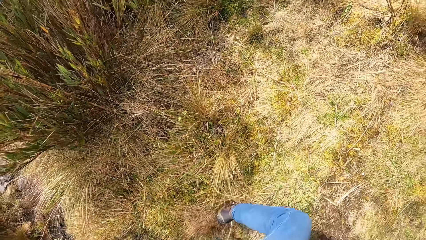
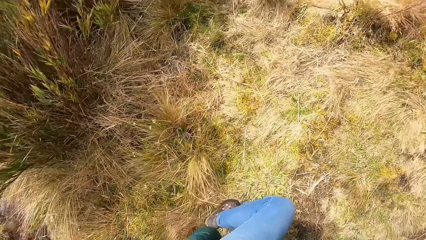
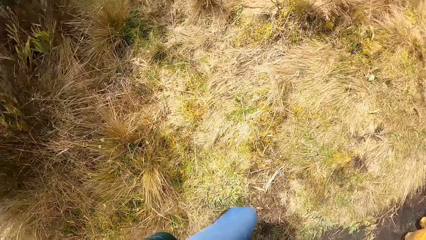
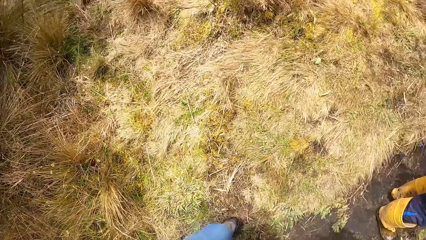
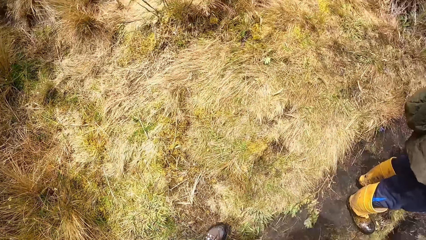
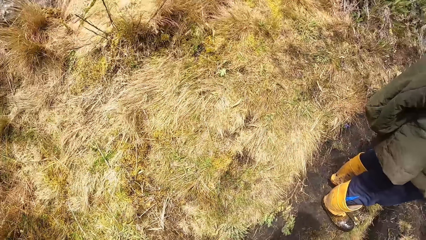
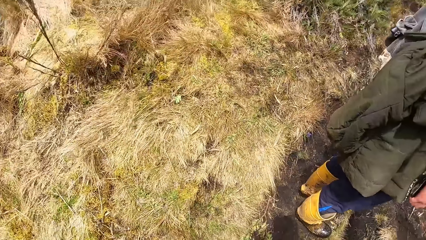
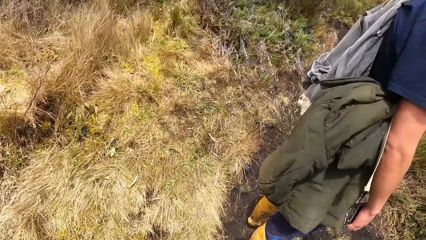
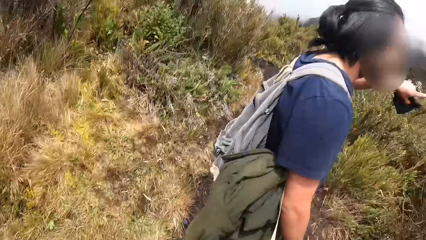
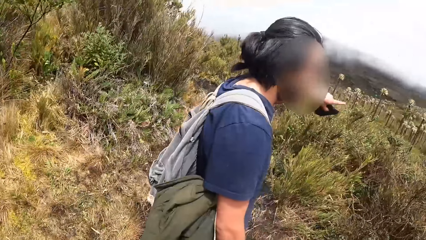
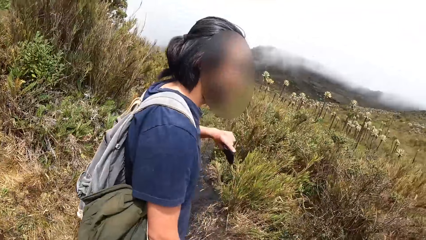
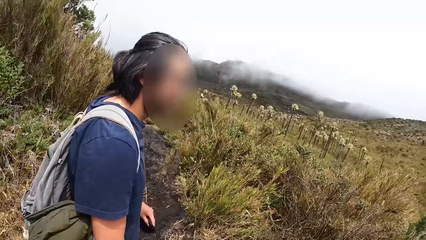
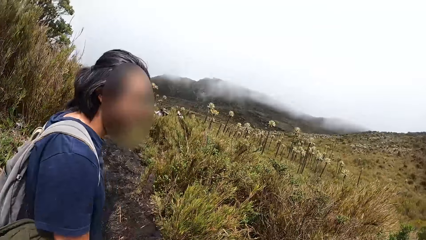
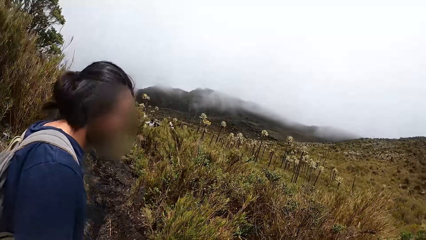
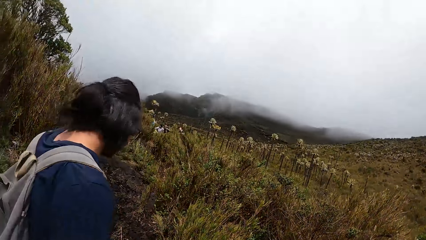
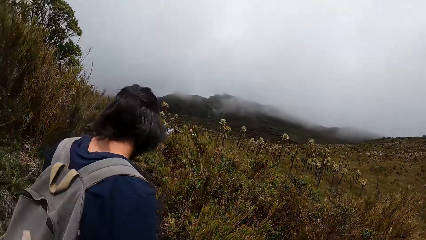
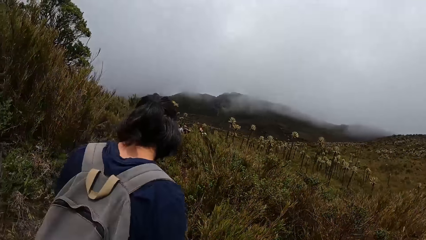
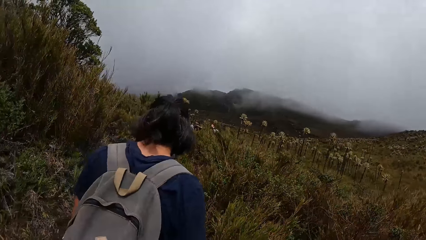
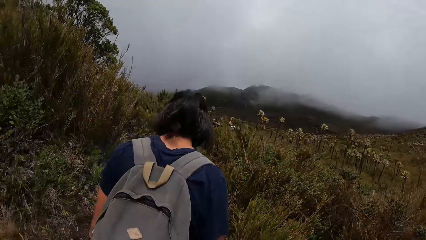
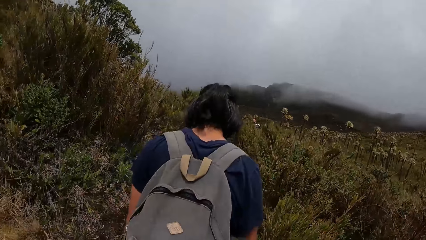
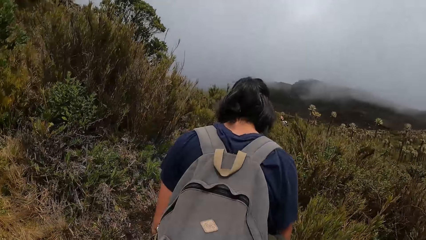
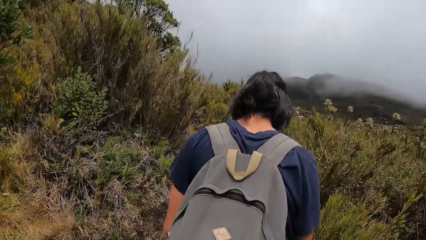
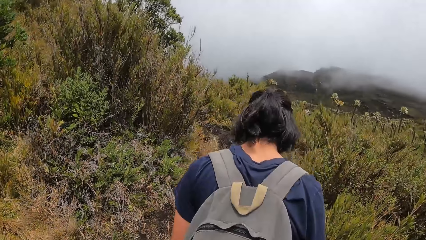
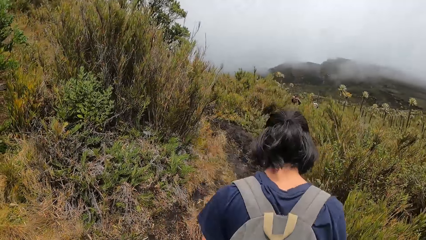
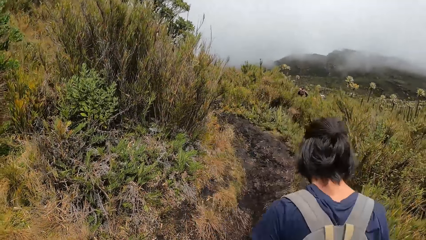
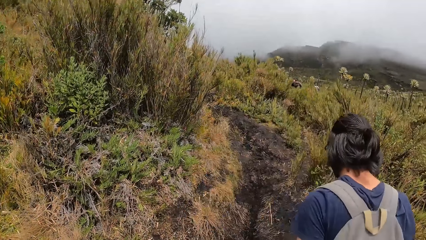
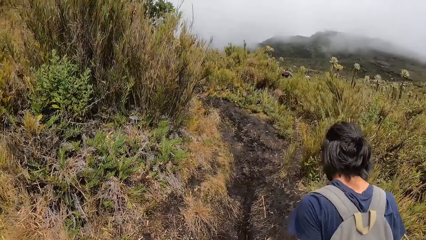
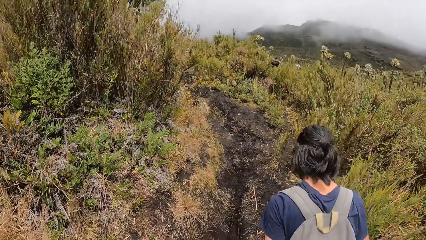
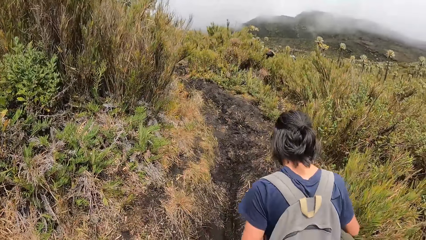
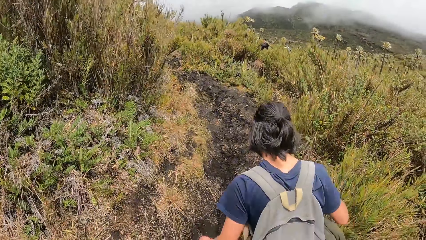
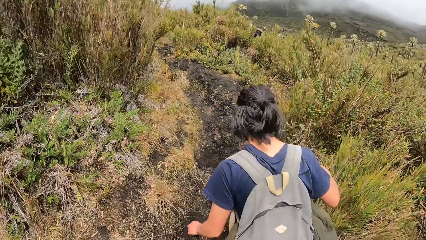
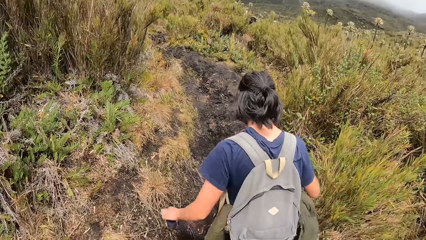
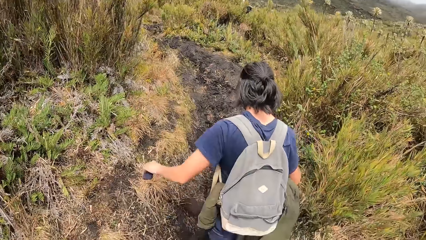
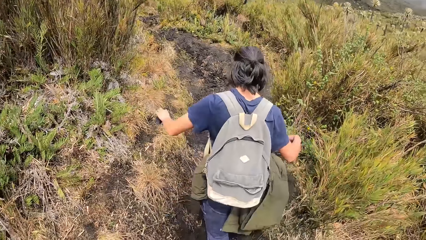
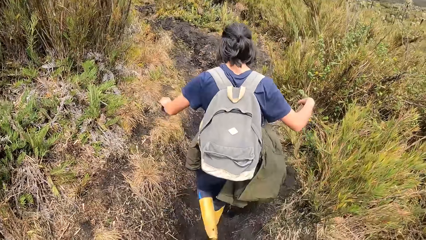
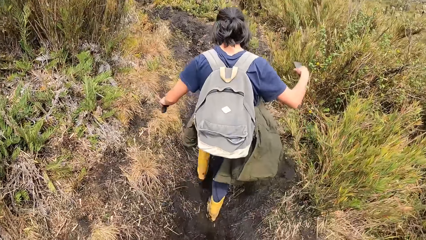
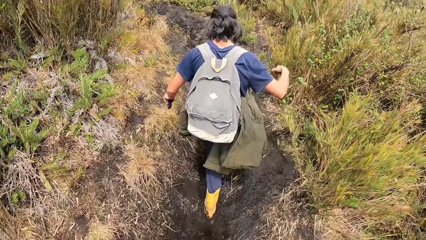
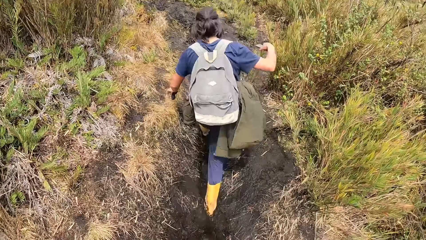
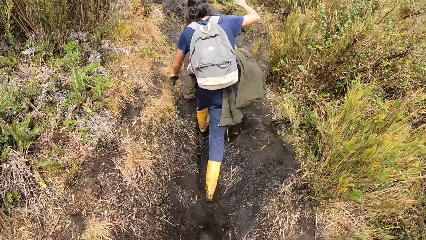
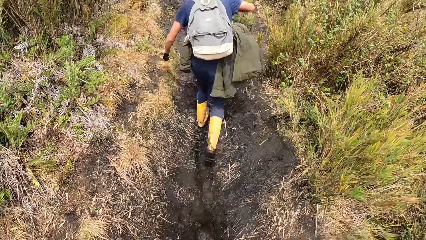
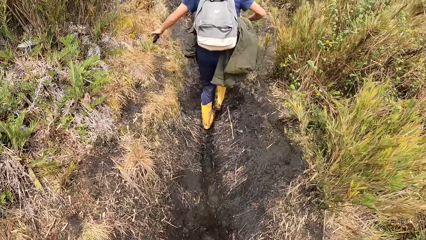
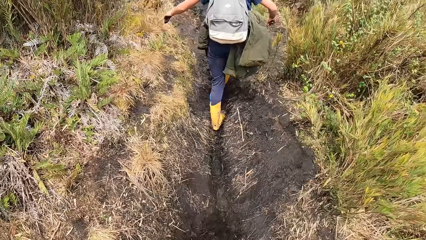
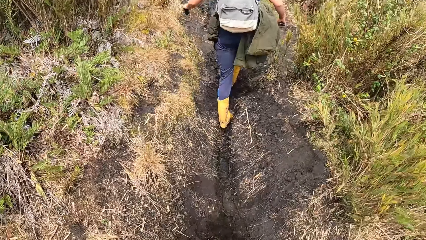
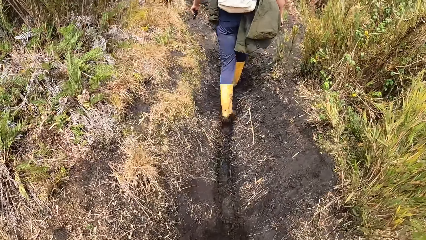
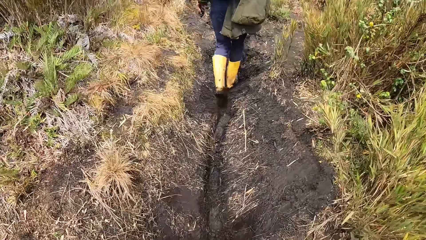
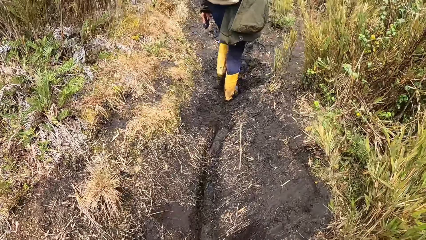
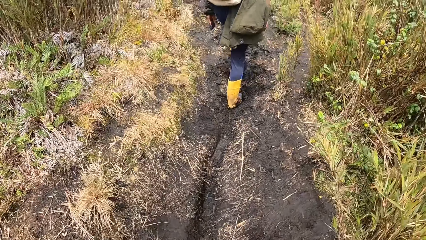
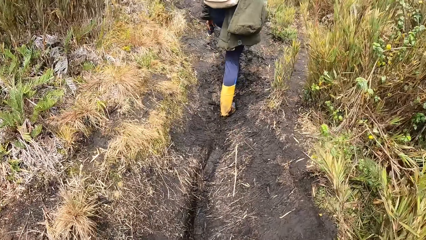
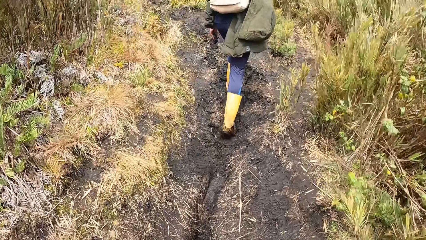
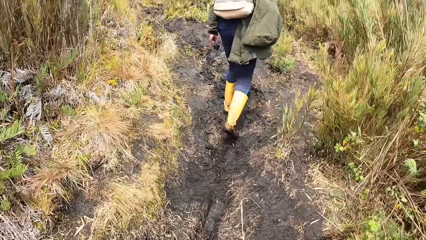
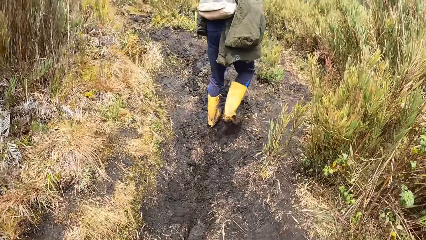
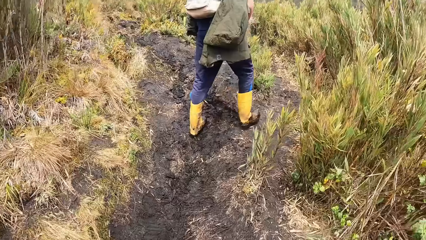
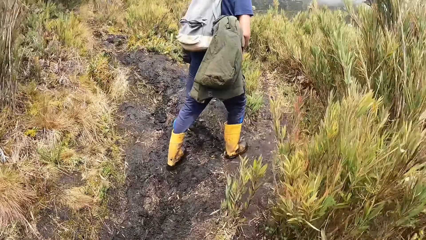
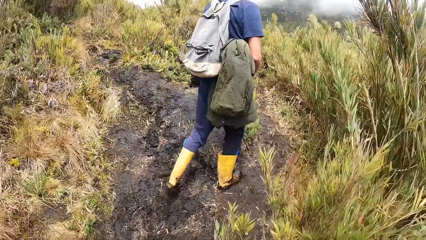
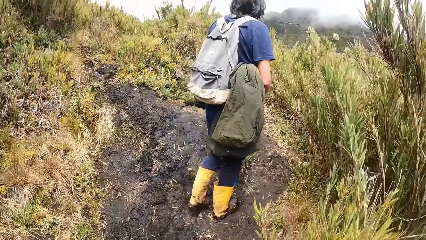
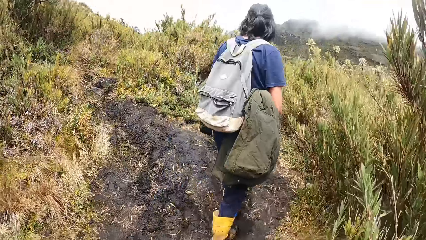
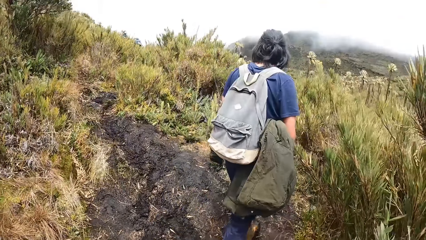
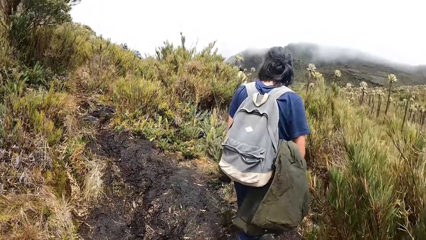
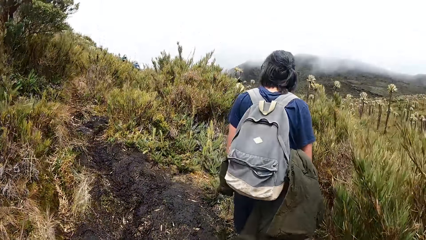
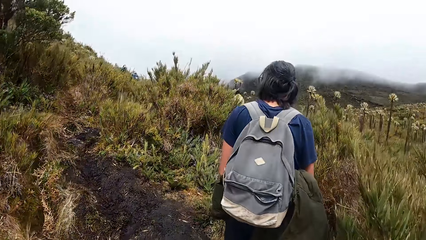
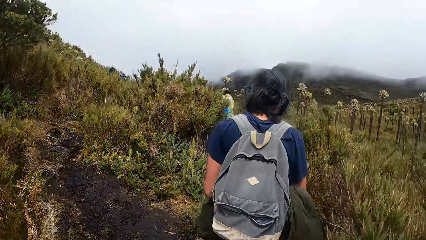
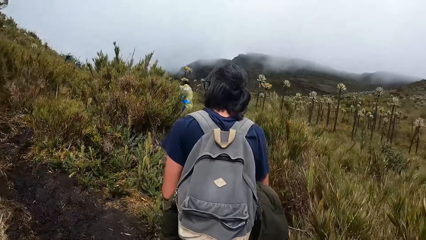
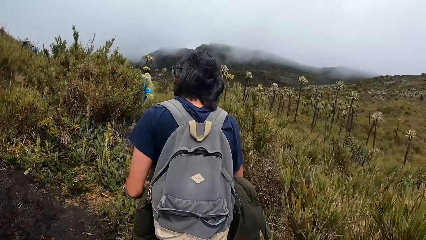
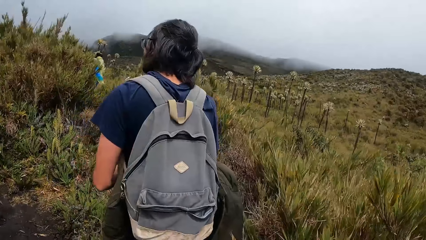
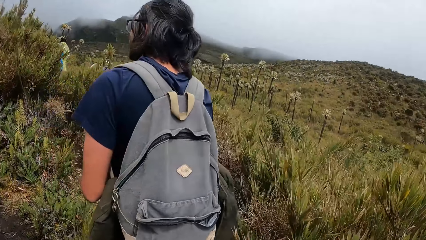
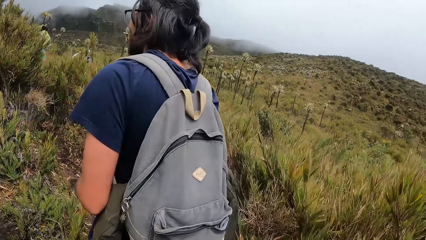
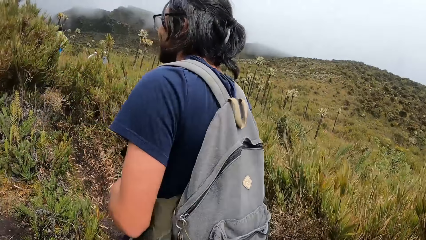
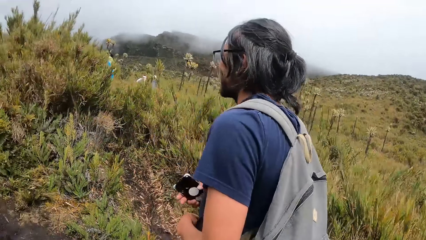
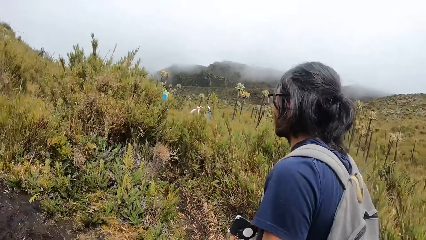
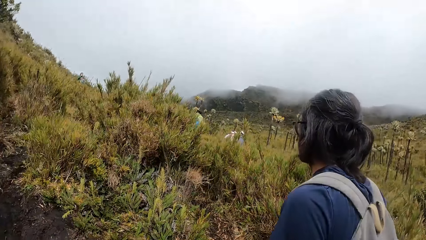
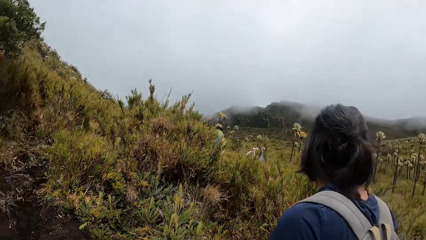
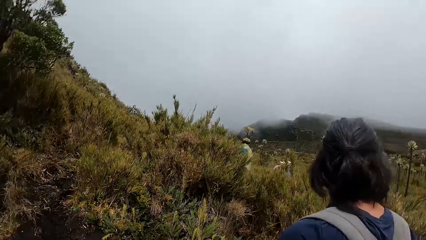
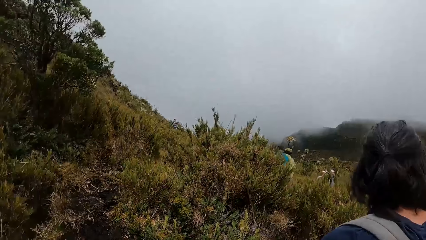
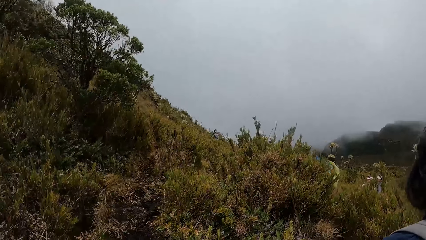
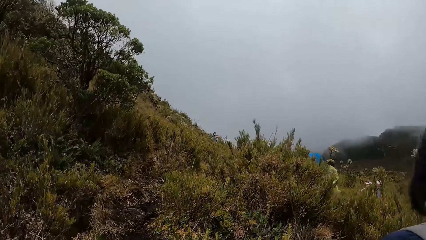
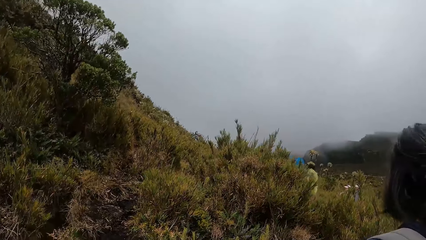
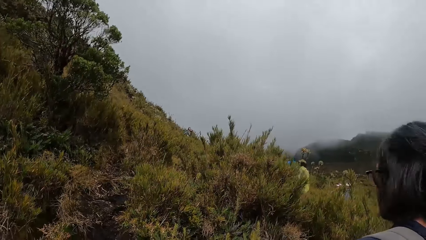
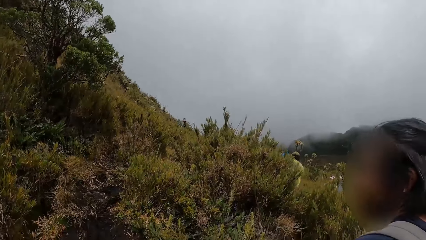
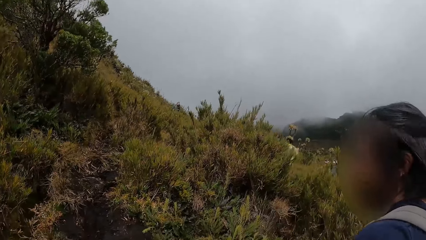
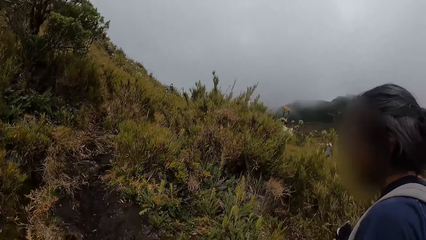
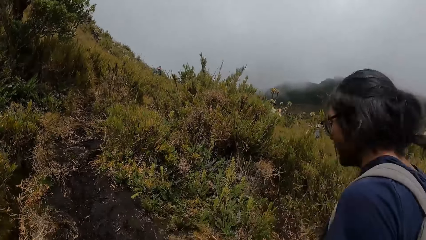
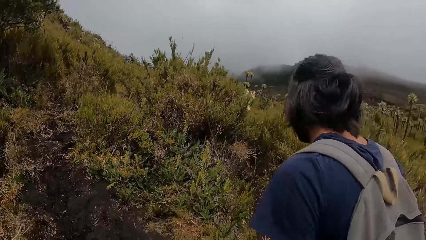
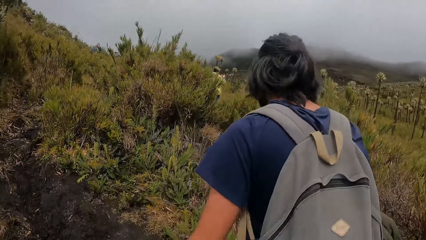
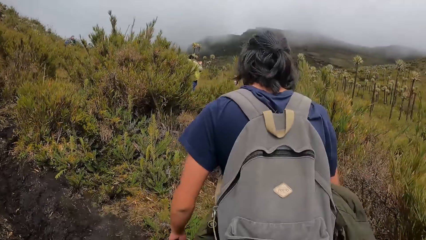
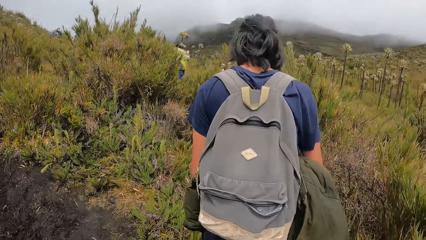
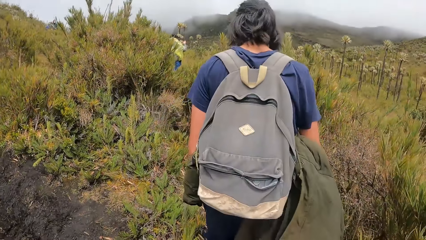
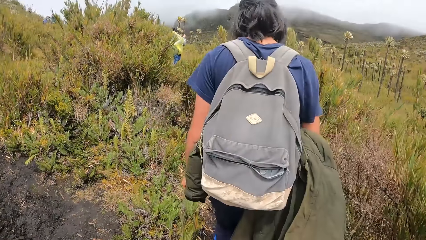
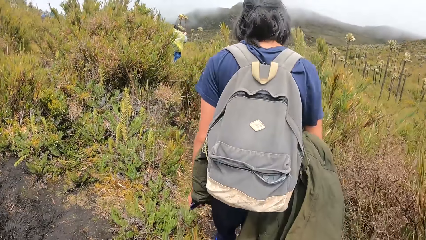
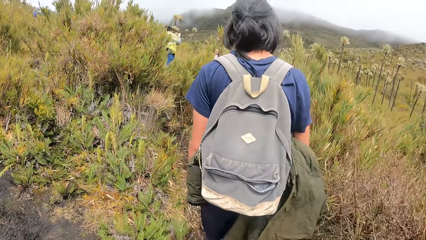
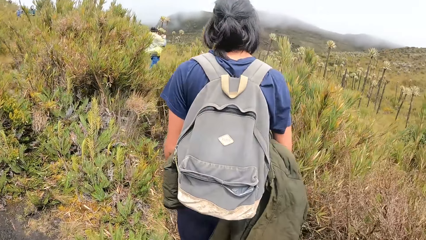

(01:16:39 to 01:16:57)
The camera wearer looks around. A man walks around. The camera wearer walks around. They look around.
